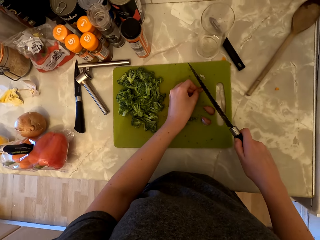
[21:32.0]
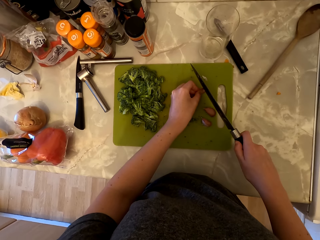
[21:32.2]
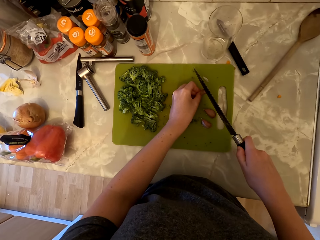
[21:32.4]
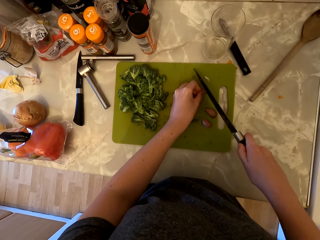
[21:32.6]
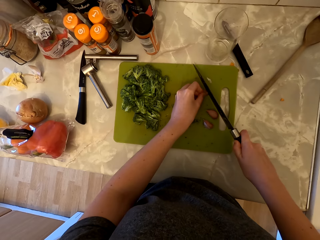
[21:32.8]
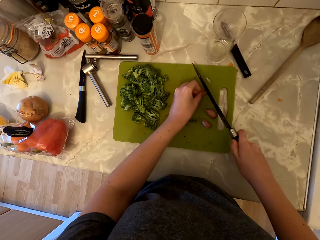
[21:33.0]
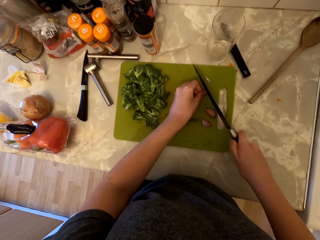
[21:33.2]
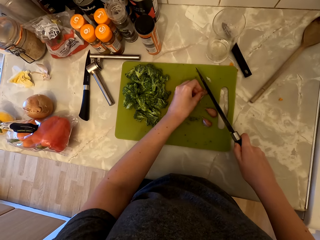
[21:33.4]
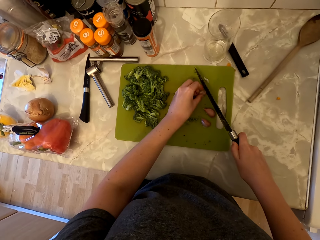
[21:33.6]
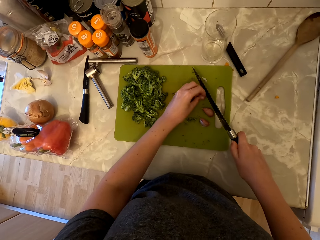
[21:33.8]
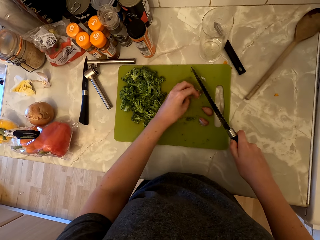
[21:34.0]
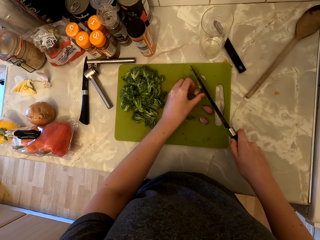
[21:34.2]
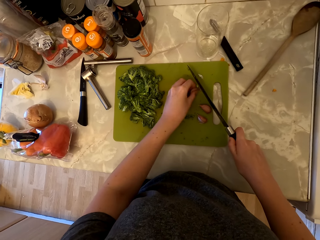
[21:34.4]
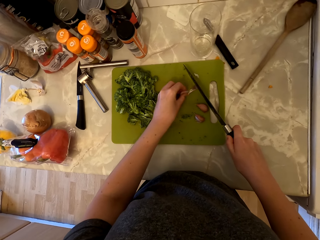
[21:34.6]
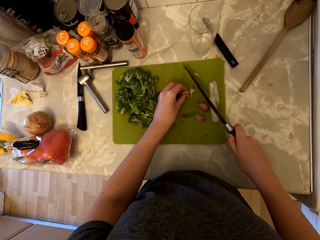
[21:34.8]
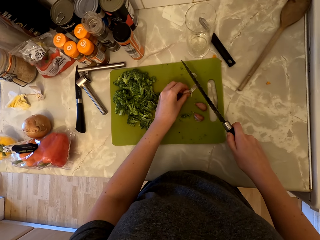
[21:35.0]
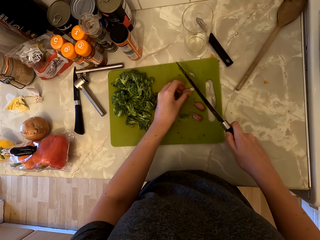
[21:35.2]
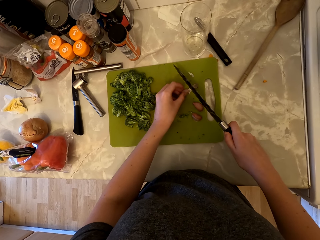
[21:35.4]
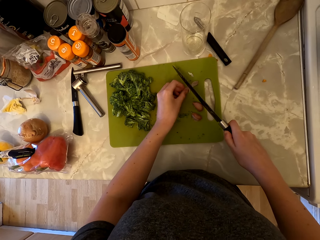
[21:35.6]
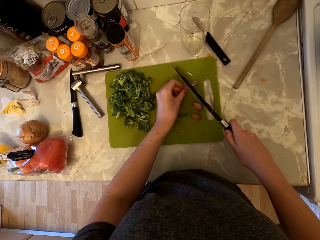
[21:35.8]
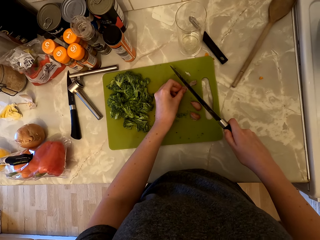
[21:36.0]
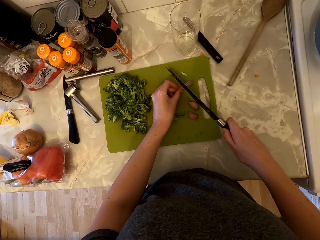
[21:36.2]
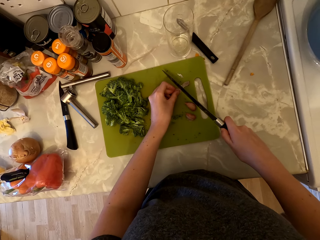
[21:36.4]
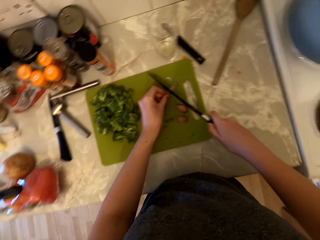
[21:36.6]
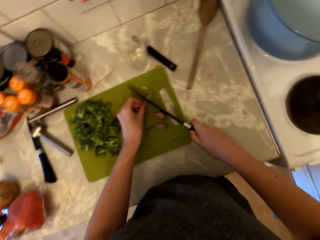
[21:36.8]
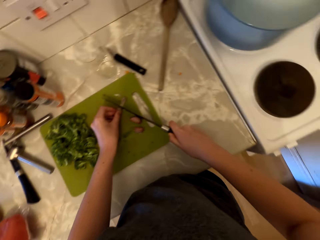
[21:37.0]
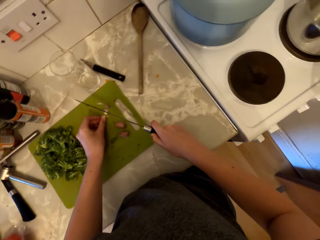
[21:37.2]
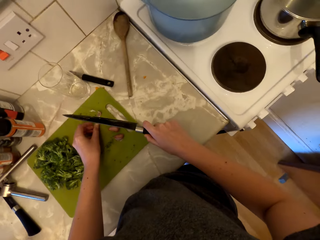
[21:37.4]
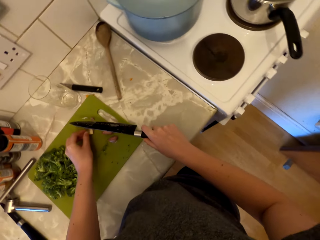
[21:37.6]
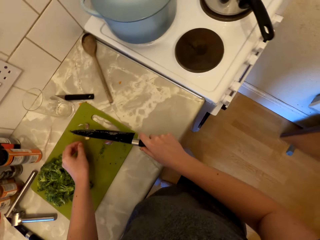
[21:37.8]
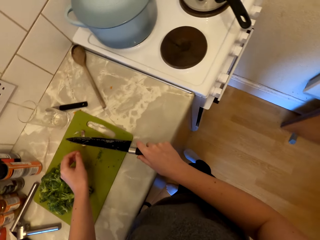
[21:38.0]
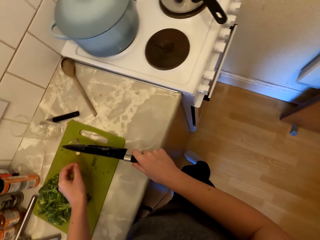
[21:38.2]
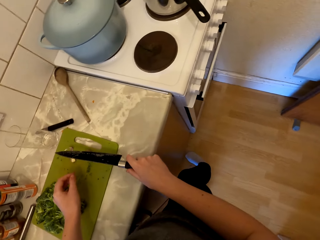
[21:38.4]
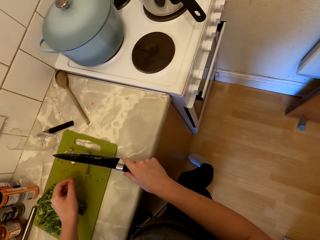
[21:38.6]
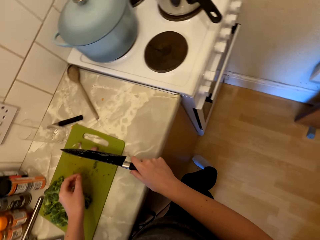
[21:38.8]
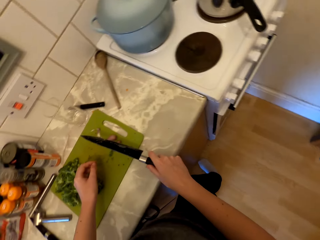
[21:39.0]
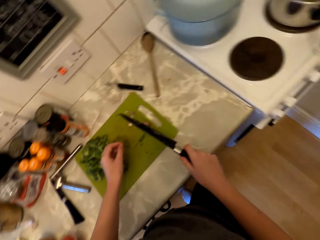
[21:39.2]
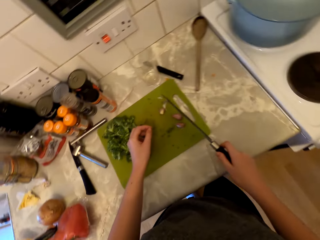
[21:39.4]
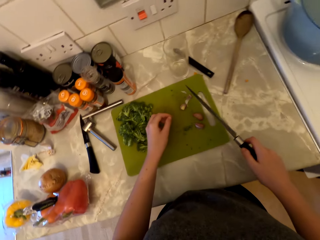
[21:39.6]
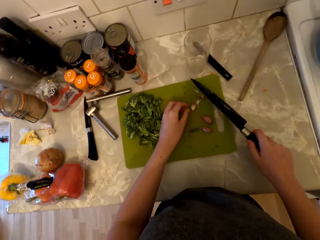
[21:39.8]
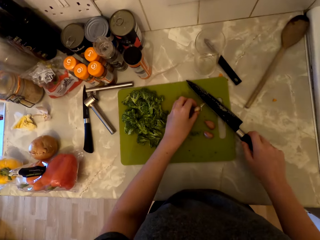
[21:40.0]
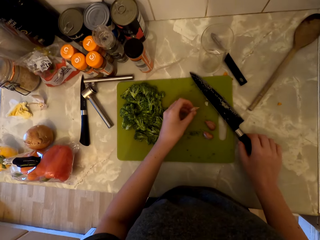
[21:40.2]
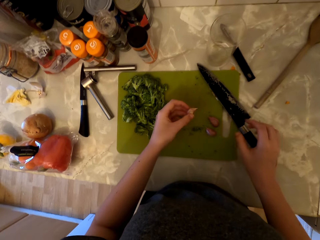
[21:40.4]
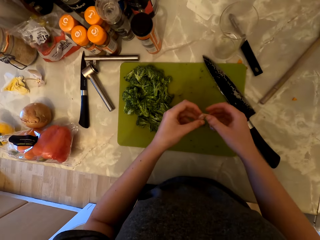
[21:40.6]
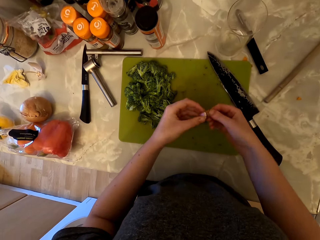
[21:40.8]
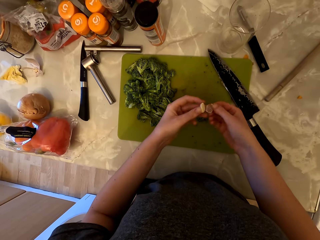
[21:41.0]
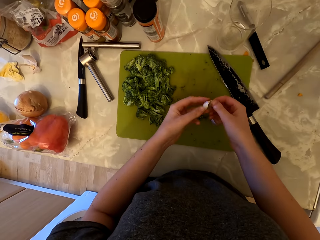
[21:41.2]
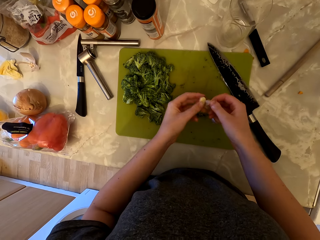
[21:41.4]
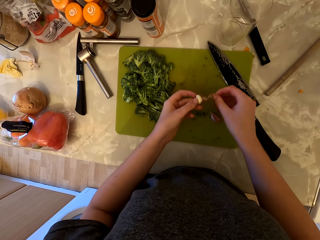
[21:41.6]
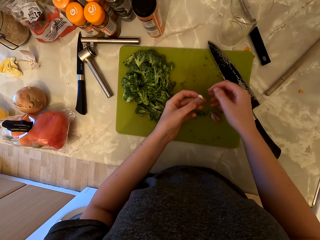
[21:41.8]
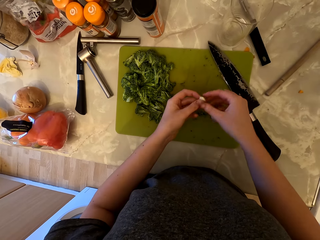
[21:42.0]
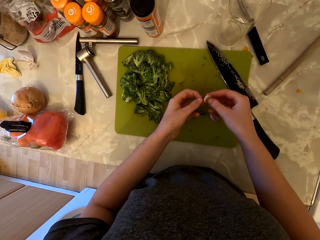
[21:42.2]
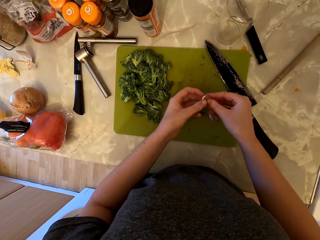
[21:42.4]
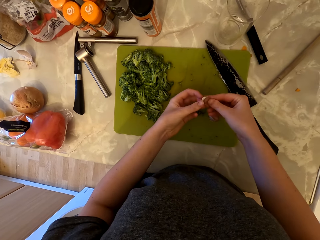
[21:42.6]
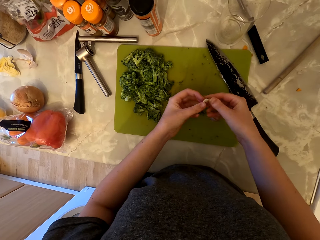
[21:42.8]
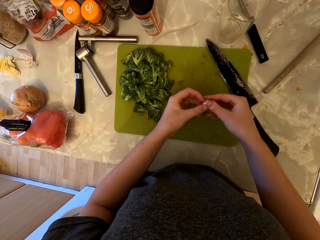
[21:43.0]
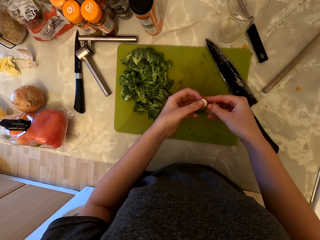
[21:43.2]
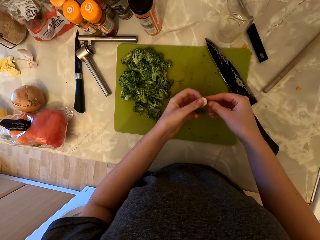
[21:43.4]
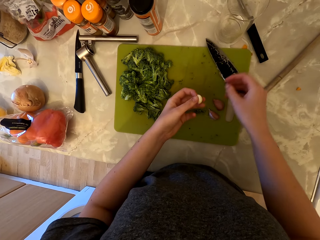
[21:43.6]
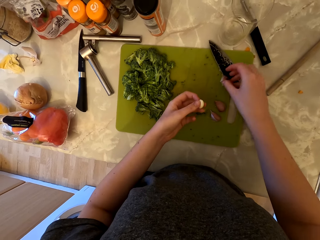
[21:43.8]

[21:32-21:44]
The camera wearer cuts the root of the garlic. They cut the top of the garlic. They look at the cooking gas. They place the knife on the chopping board. They pick up the garlic. They remove the garlic skin.

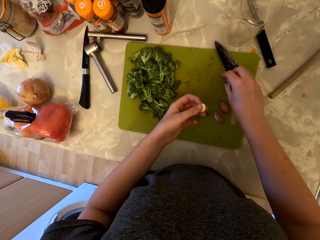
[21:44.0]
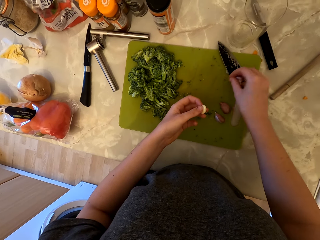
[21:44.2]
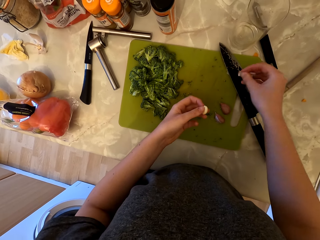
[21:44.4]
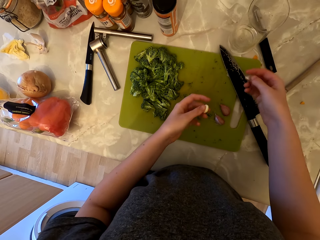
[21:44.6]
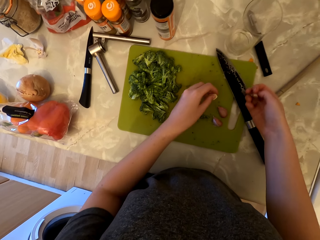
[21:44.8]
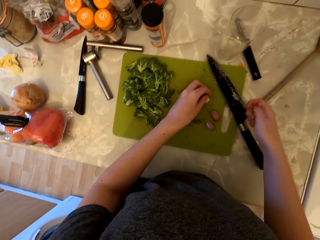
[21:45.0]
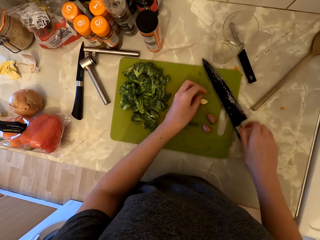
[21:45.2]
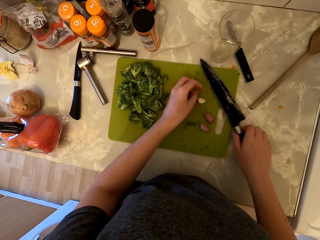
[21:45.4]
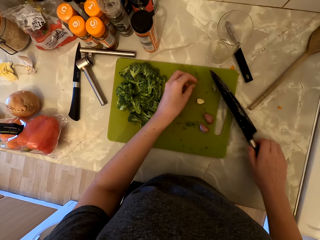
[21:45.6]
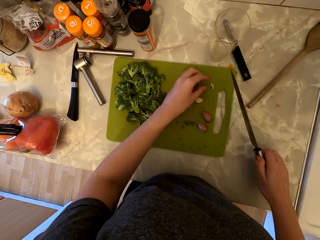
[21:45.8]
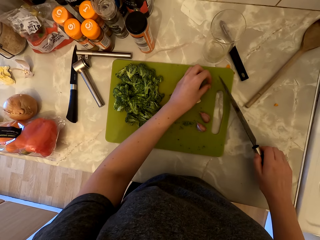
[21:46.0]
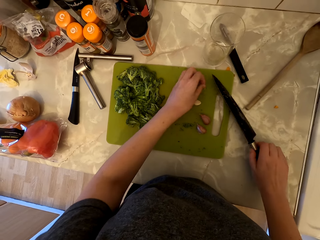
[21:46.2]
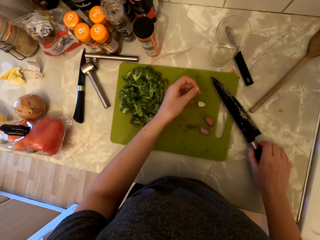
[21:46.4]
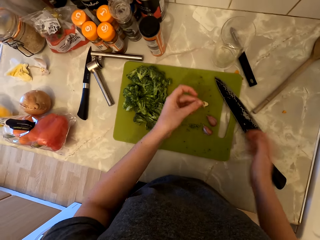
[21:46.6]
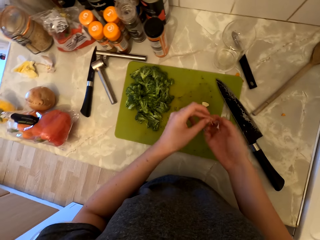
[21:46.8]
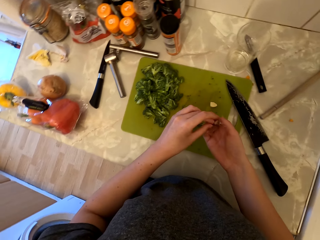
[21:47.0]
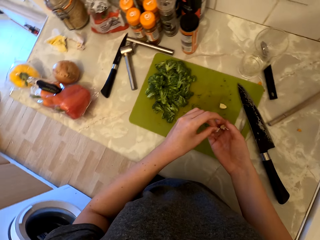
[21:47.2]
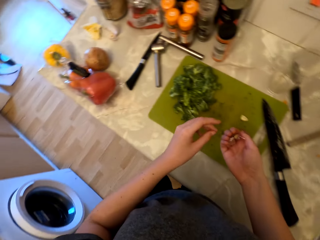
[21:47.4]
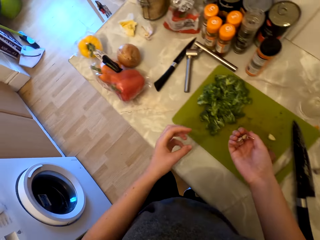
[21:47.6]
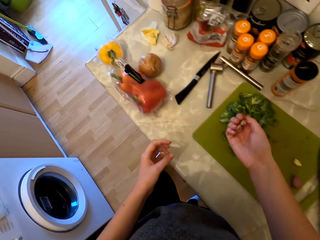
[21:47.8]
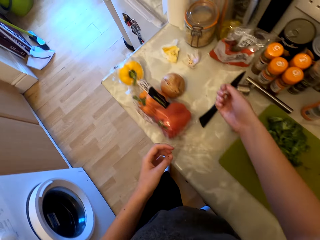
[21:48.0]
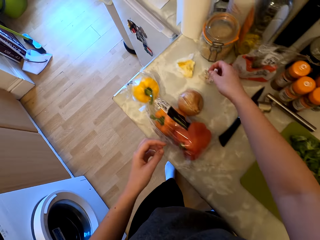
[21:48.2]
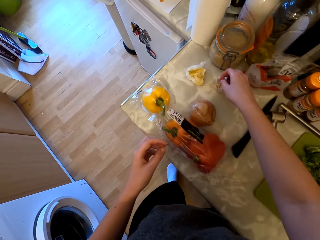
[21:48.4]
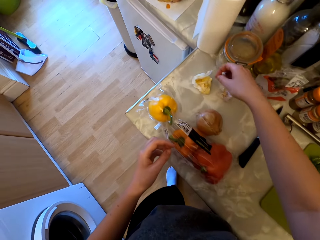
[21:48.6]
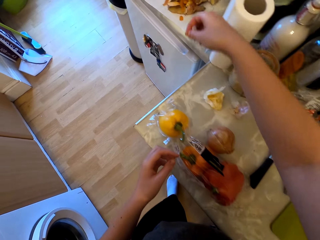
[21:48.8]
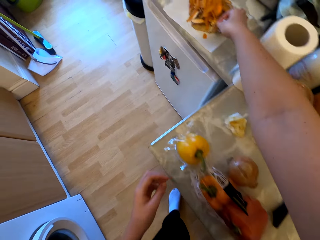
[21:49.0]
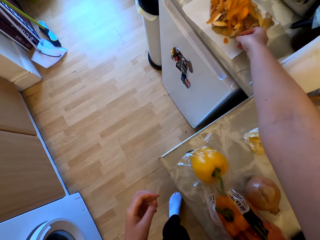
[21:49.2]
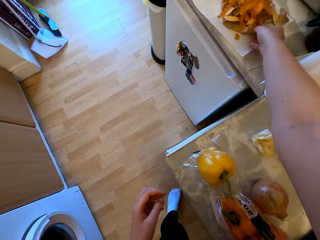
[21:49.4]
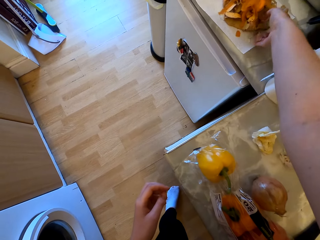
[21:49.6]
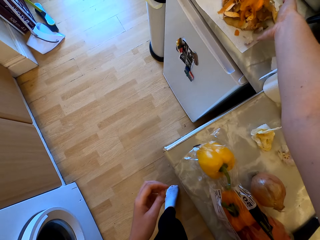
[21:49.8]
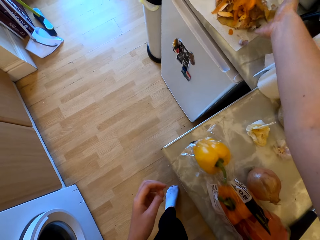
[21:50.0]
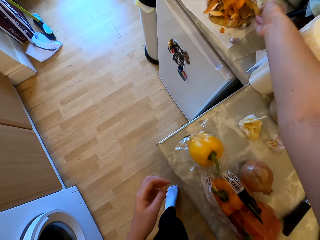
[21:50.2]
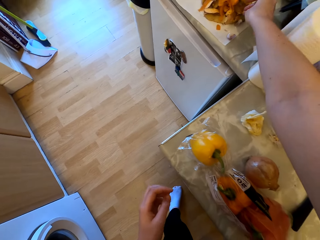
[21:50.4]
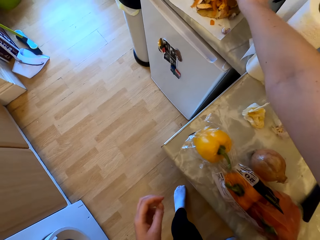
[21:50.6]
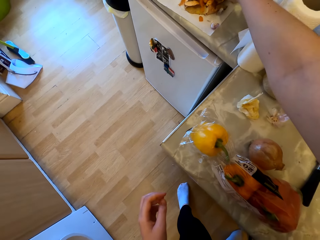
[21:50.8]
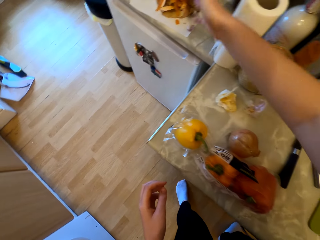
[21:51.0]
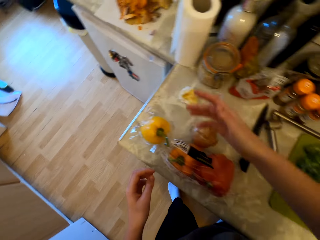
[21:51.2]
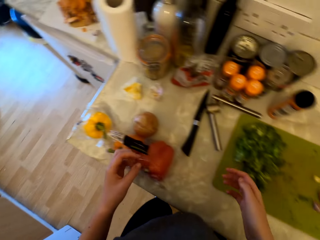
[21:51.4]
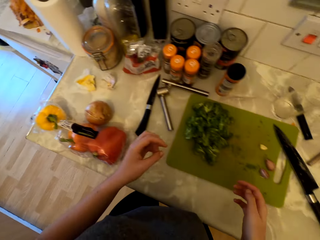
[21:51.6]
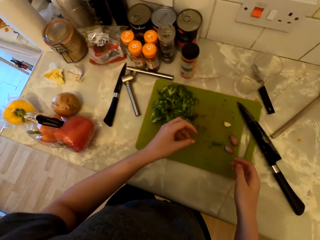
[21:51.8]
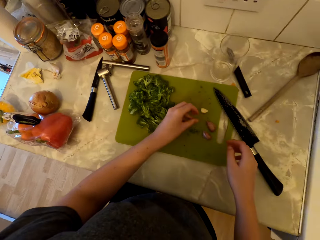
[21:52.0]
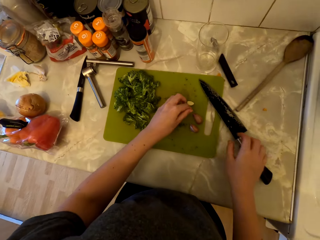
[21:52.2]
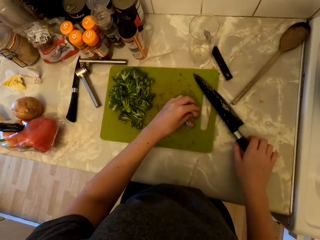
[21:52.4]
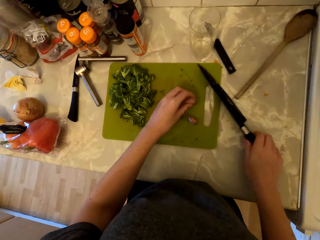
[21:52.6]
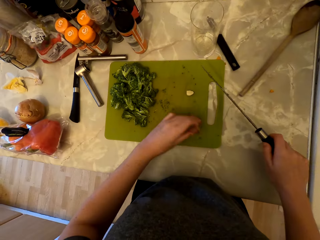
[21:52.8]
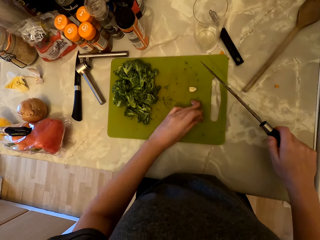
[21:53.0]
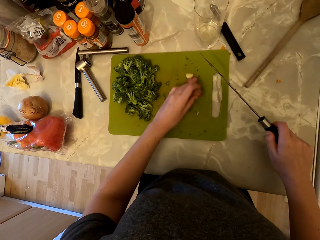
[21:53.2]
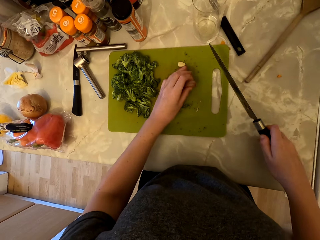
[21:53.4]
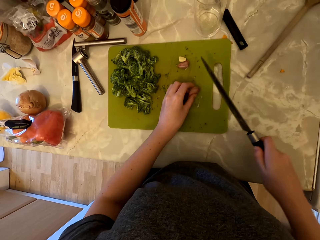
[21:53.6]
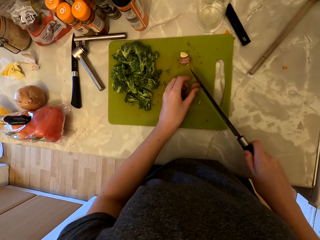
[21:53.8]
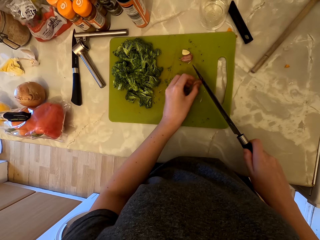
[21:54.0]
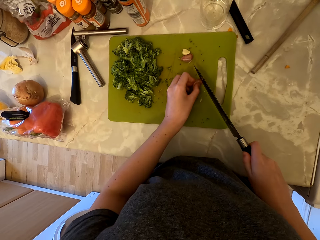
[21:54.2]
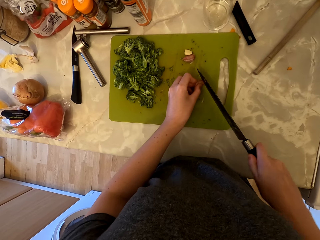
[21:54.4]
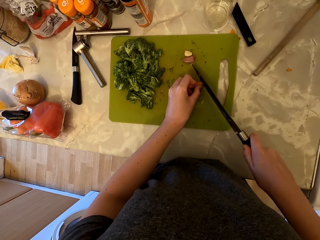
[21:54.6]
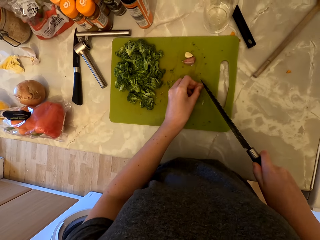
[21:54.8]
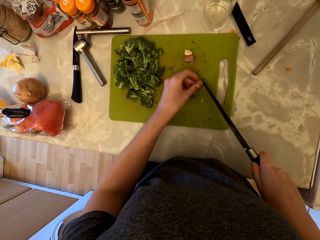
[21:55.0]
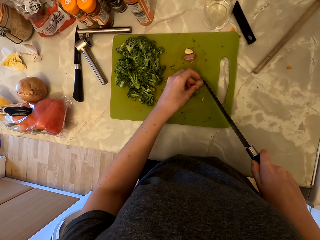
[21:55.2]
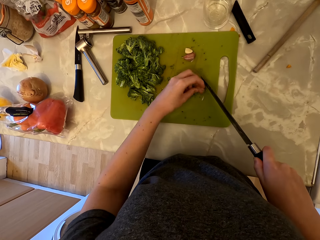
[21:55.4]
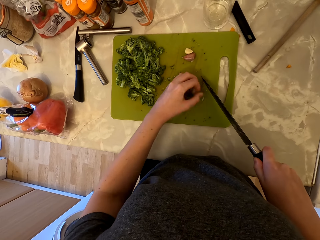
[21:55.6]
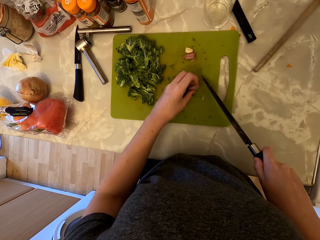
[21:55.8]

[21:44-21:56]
The camera wearer collects the garlic skin on the chopping board. She places the garlic on the chopping board. She picks up the knife. She touches the knife. She collects the garlic skin on the chopping board. She places the knife on the chopping board. She holds the garlic skin in her right hand. She picks up the garlic peels on the cabinet. She places the garlic skin on the paper towel. She picks up the knife from the cabinet. She pushes the garlics on the chopping board. She cuts the root of the garlic.
